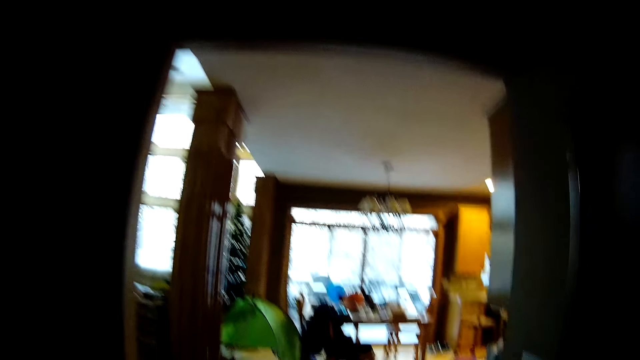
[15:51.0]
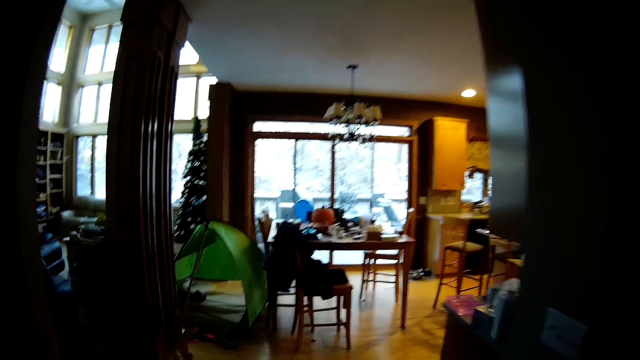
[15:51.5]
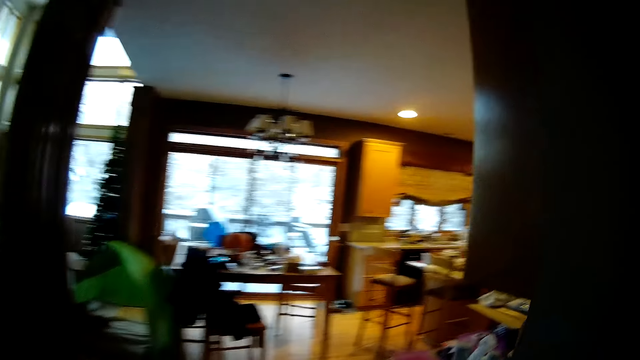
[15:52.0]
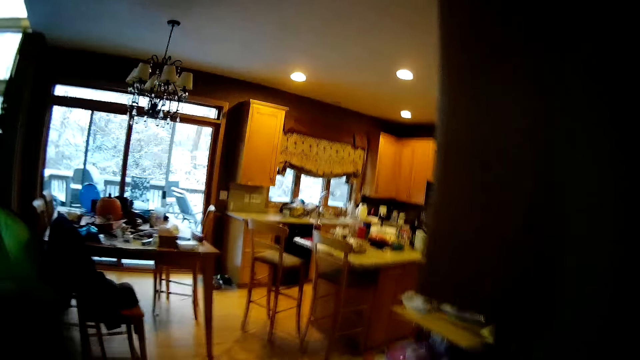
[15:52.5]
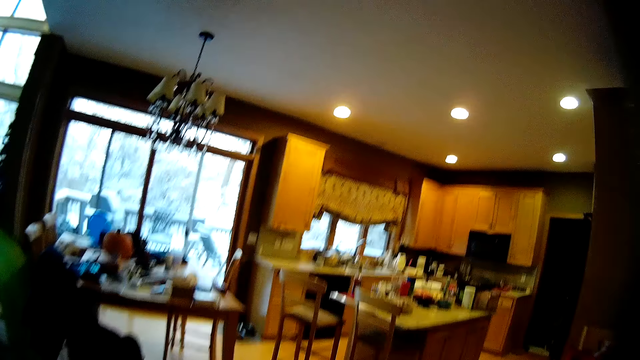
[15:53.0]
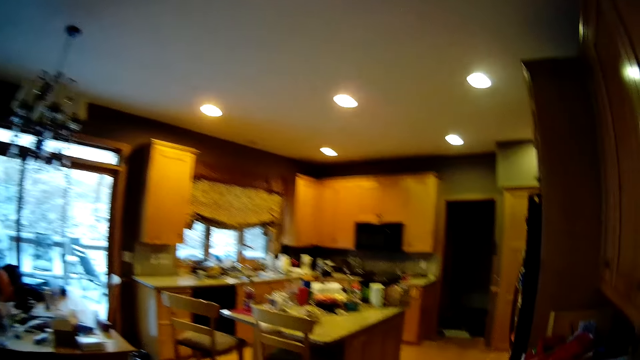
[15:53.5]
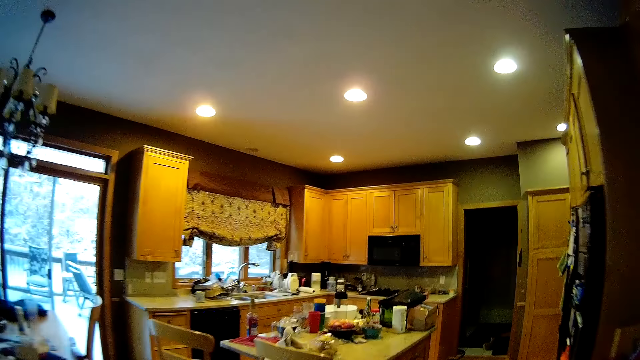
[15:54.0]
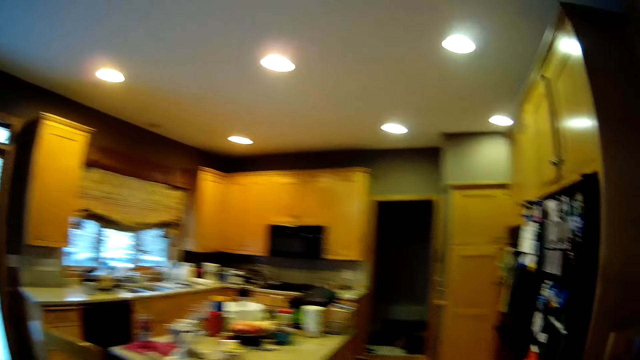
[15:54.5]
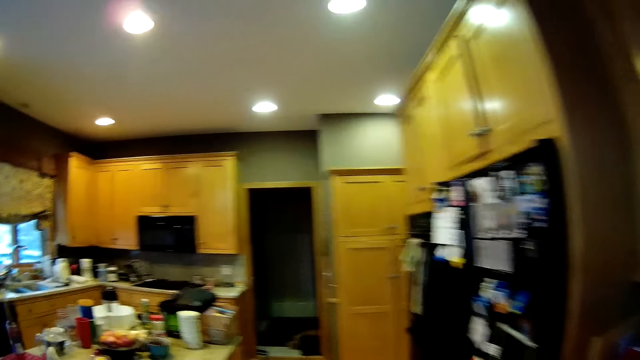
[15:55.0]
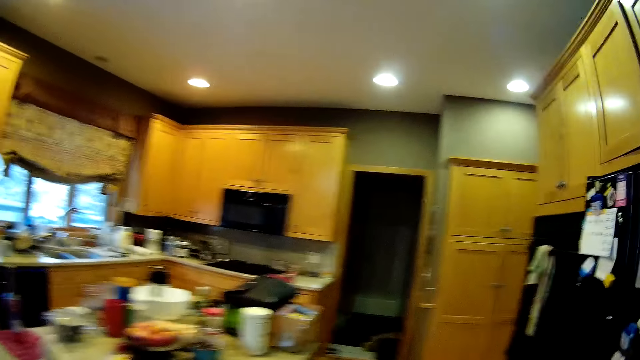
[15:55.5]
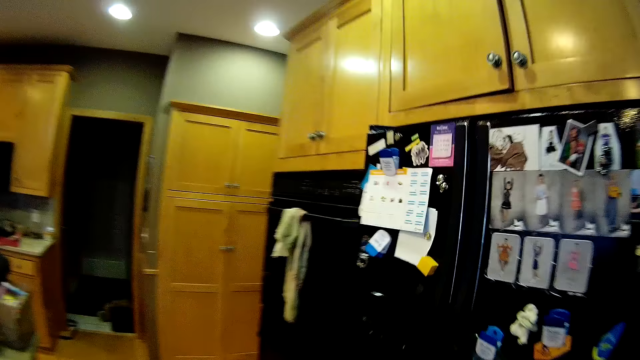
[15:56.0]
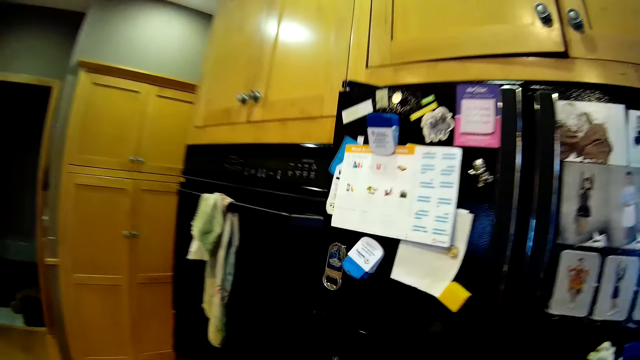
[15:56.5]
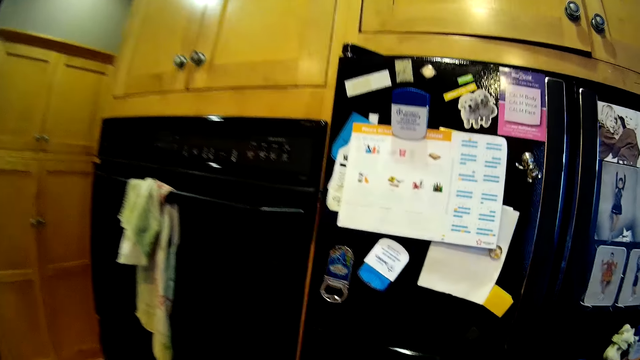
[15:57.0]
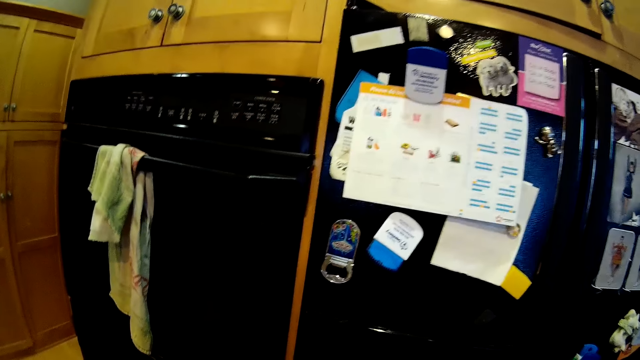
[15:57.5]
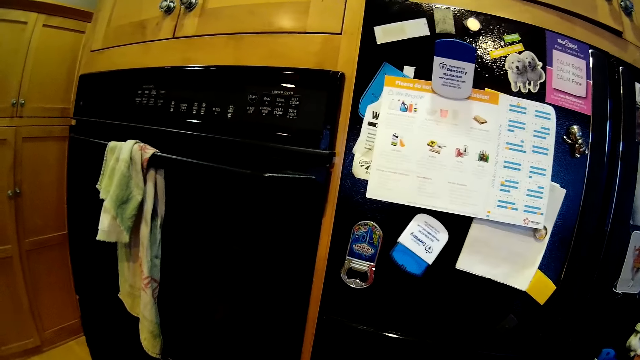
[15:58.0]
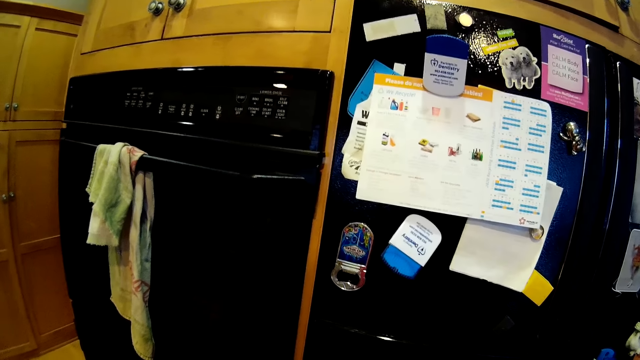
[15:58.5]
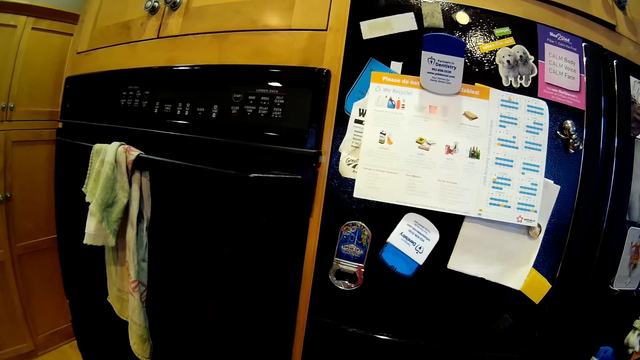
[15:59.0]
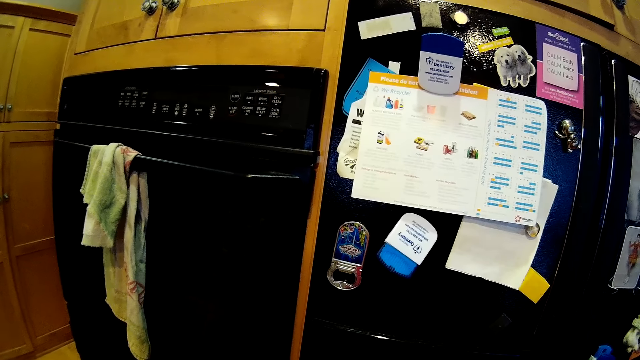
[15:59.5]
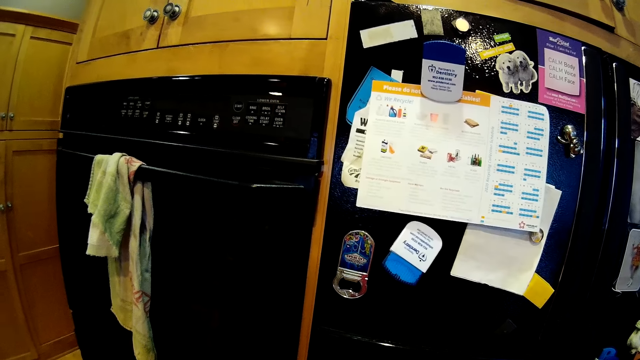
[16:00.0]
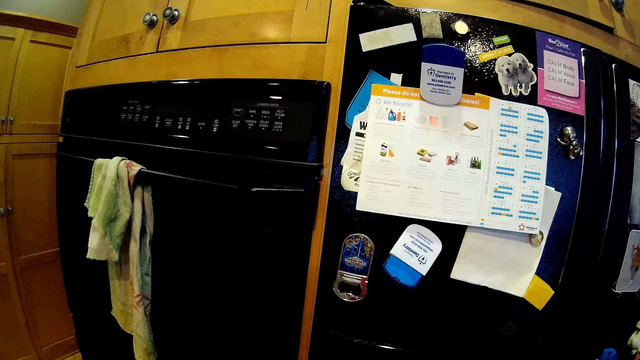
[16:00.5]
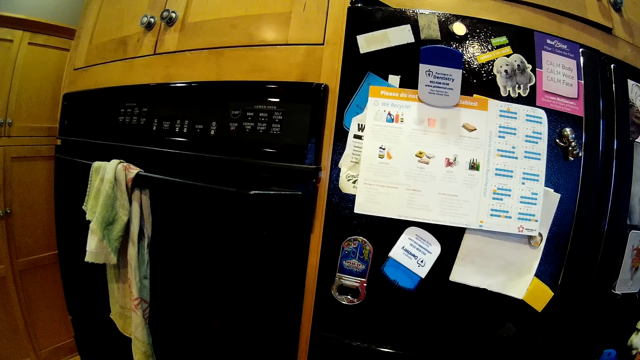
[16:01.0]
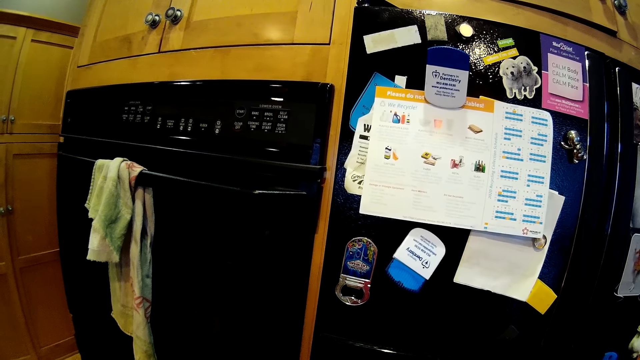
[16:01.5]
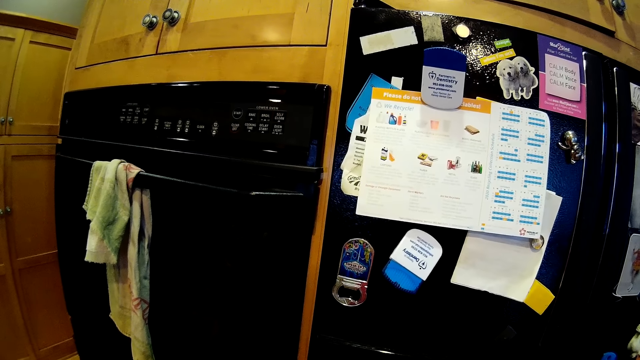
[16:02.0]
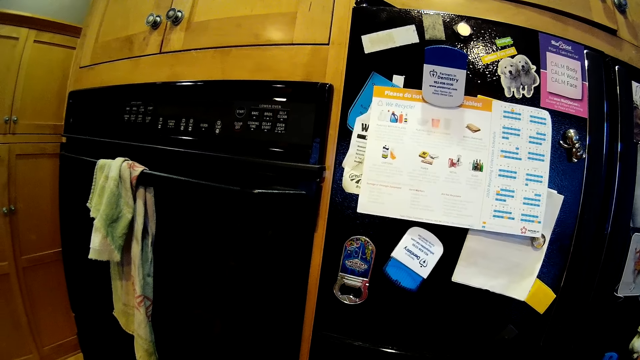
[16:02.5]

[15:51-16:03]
The camera wearer looks at the oven.

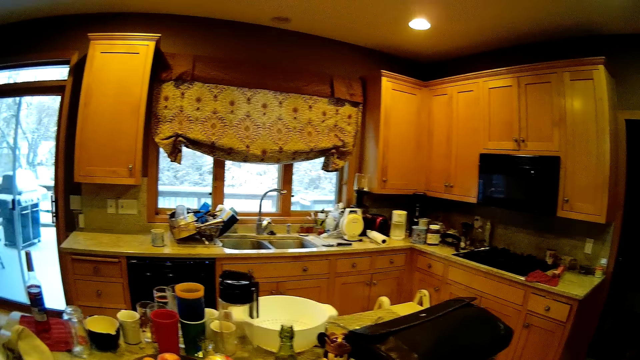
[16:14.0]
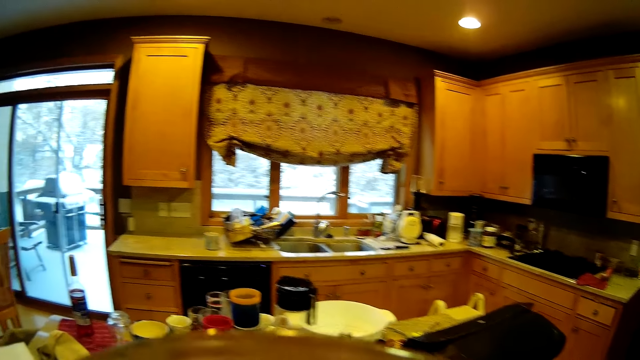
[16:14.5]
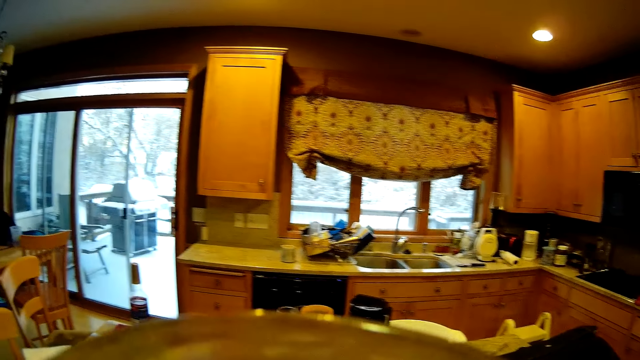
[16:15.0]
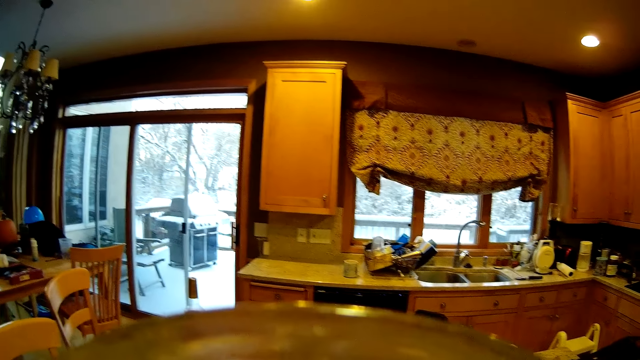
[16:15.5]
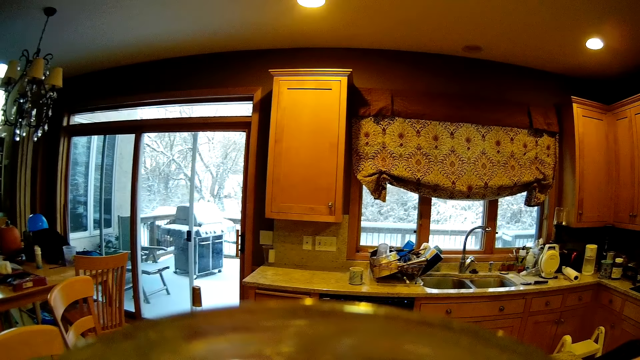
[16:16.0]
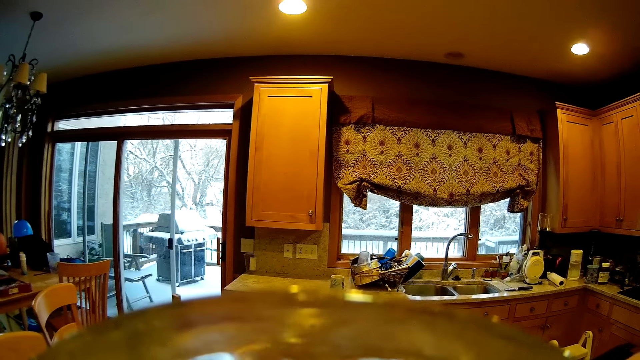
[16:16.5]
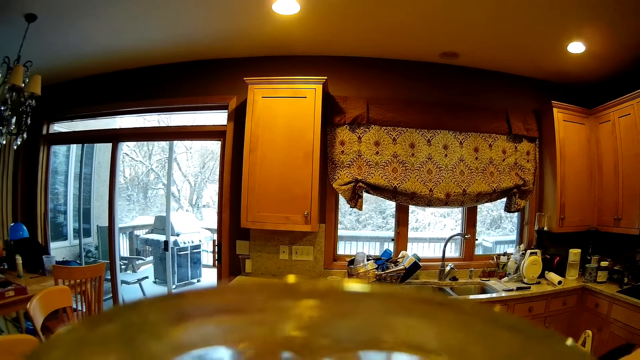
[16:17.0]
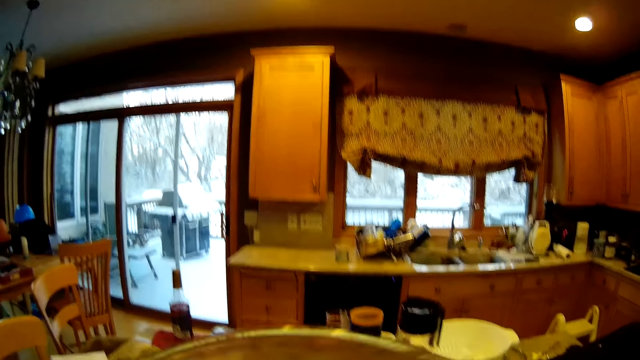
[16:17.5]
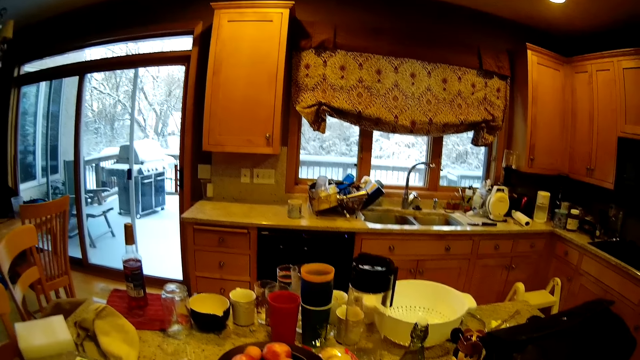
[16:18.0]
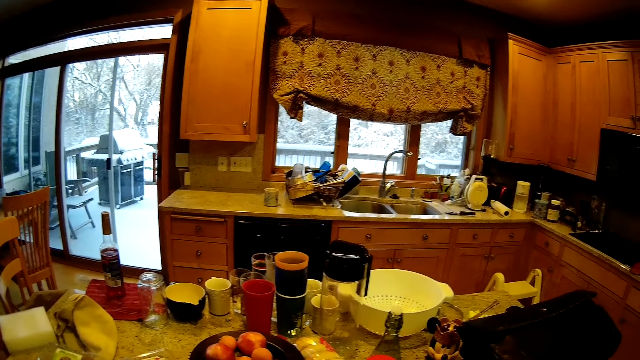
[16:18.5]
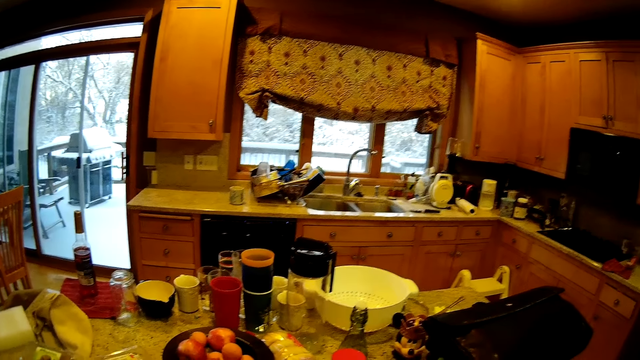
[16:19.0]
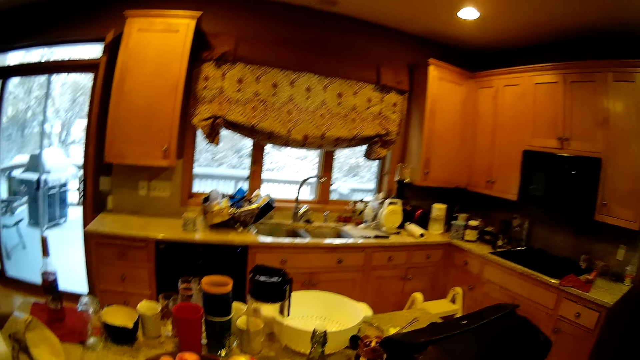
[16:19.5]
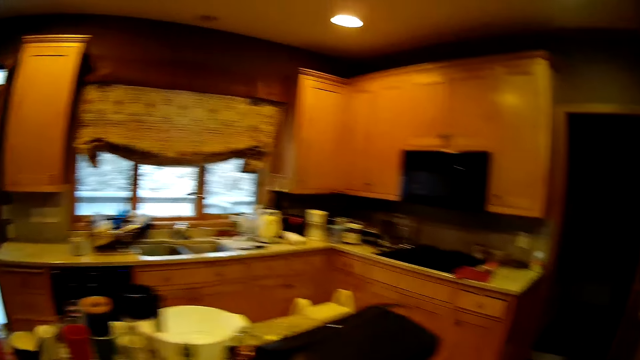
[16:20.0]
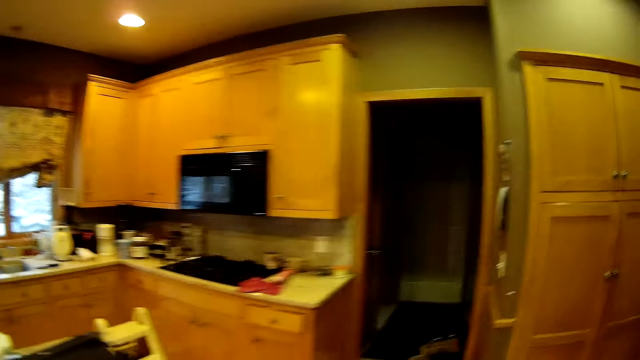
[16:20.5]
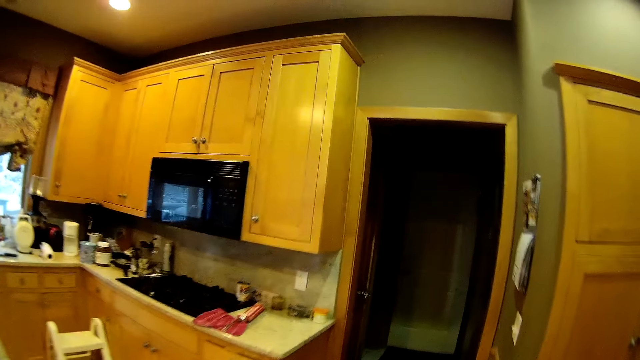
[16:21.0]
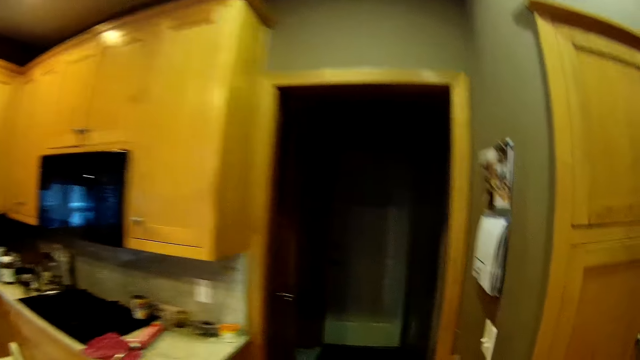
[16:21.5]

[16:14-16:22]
The camera wearer drinks water. They walk to the closet room.
